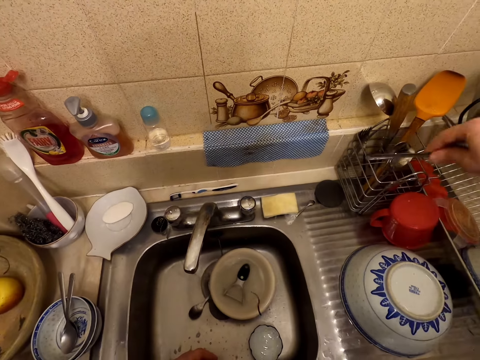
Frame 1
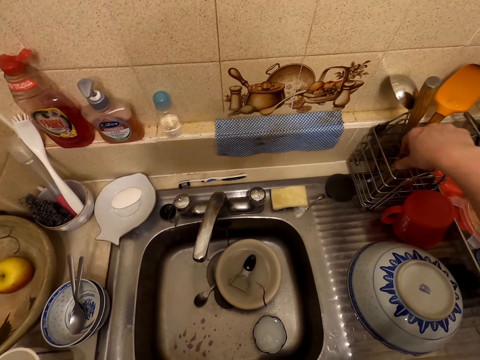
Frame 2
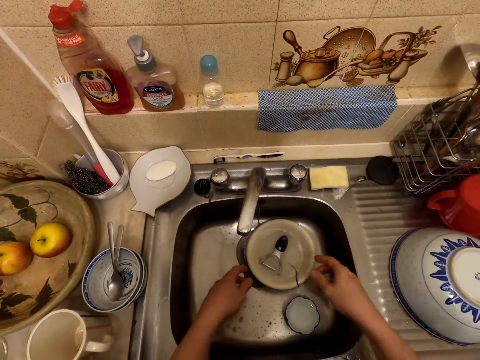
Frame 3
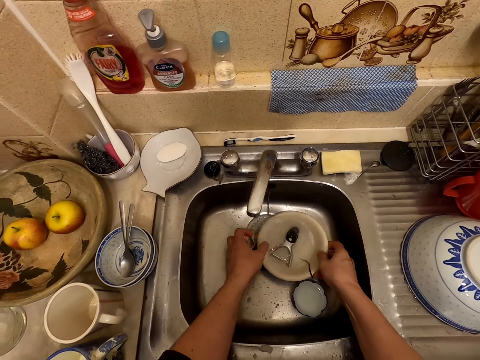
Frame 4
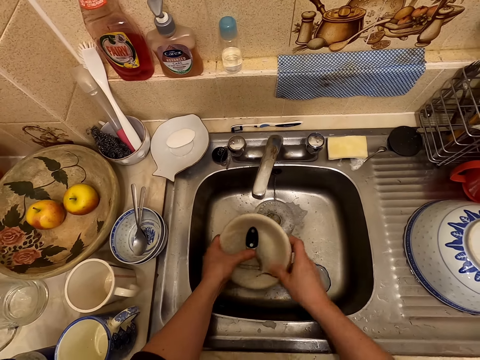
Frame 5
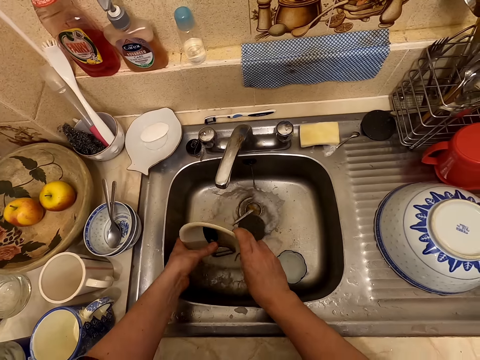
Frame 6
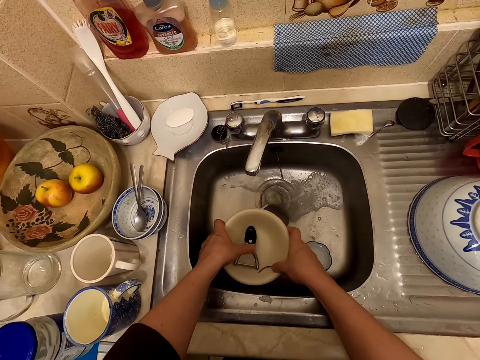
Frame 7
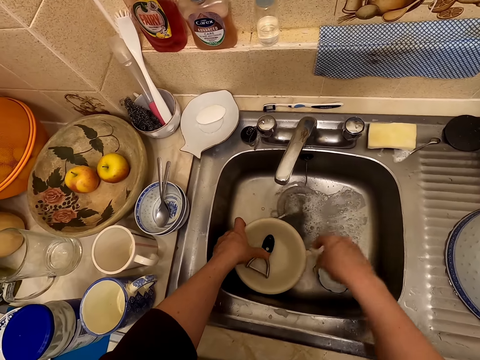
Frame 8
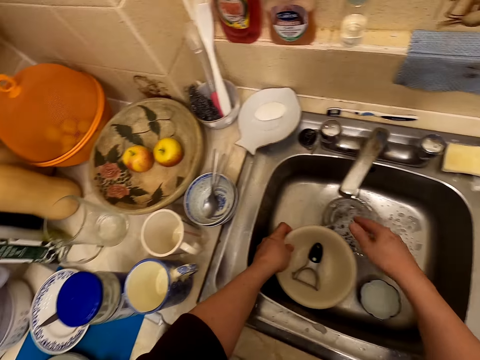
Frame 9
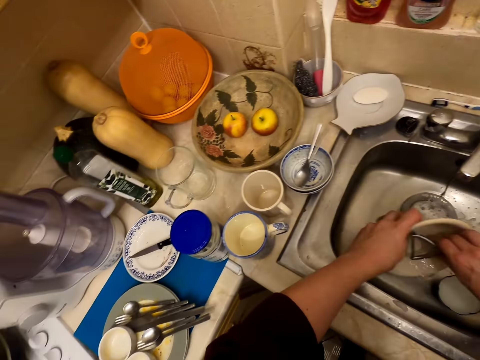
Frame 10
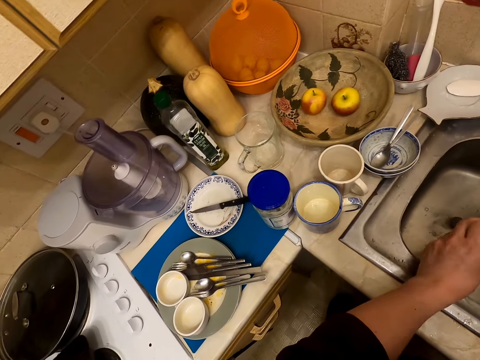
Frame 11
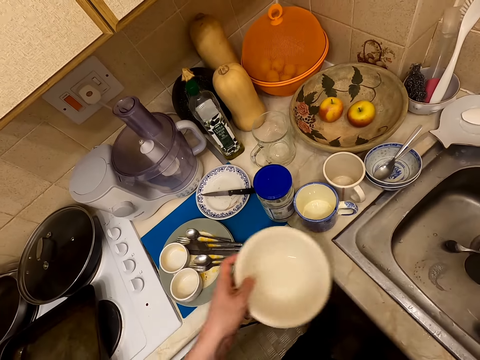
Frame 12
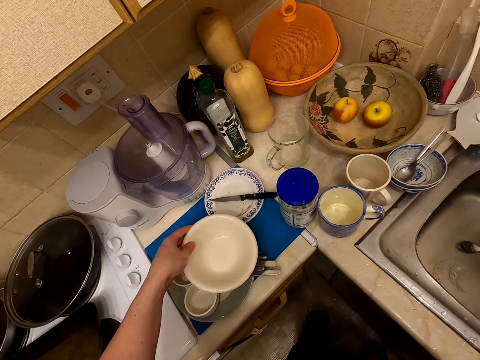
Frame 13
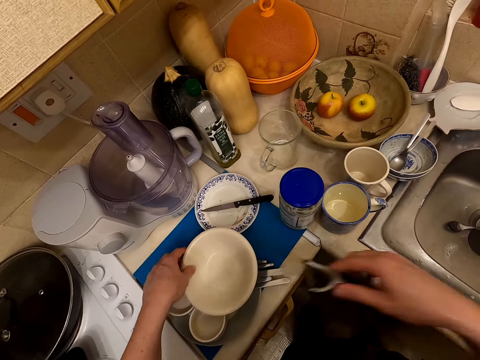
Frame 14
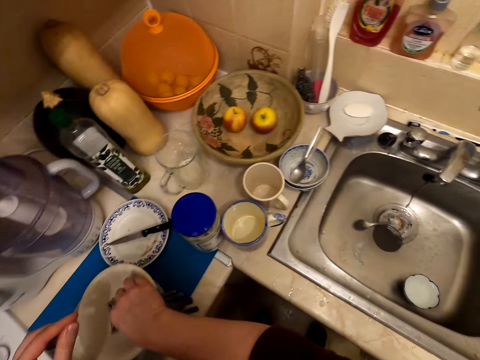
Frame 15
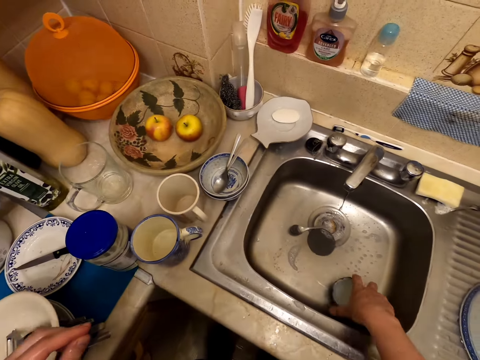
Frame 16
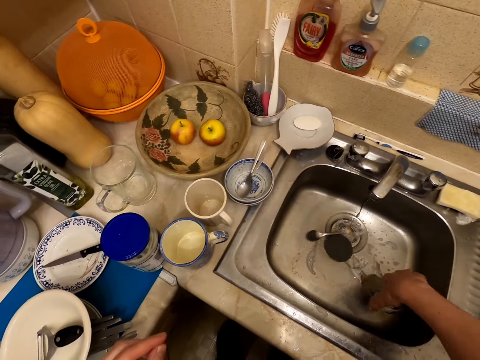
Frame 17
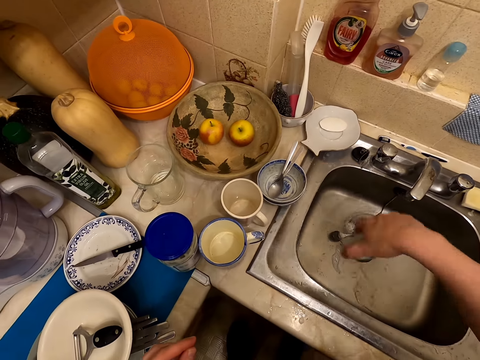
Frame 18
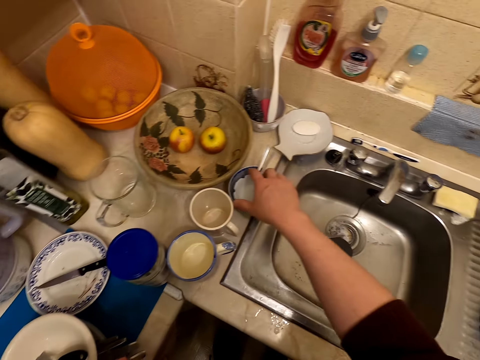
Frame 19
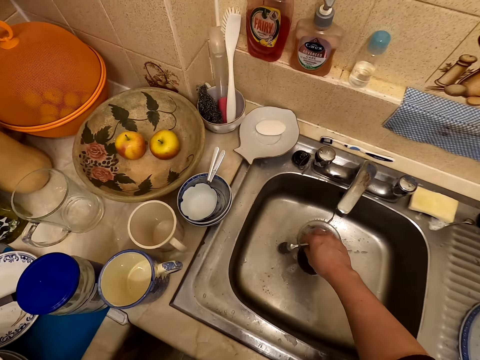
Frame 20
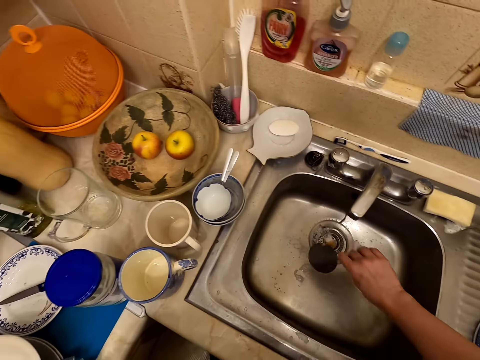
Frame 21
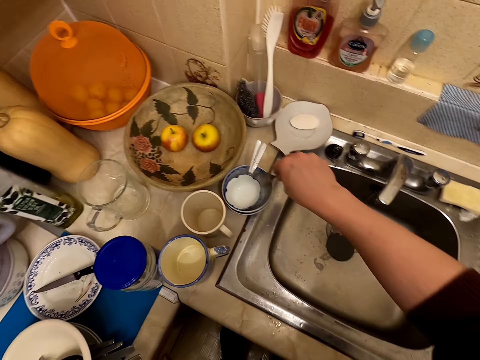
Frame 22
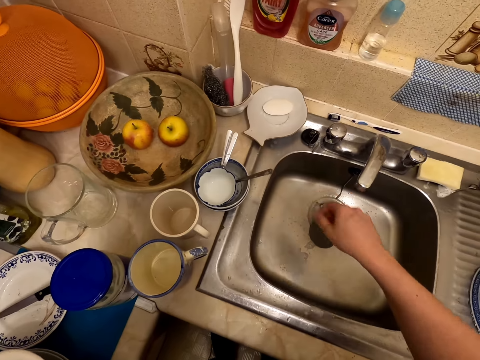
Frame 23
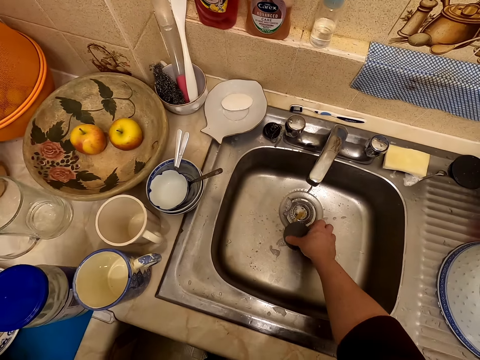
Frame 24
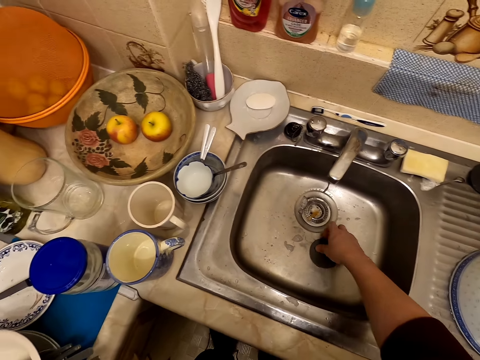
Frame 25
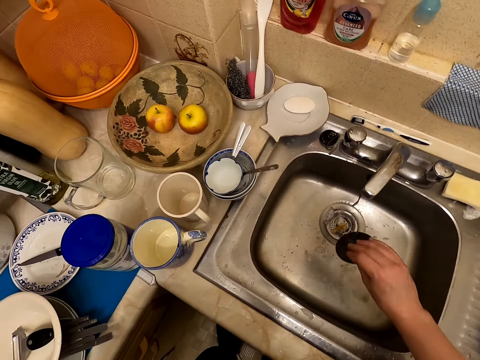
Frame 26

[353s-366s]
The camera wearer picks the spoon from a sink and puts the spoon in a utensil rack. They lift a plate and peeling knife from the sink, pour water from the plate, and place the plate and peeling knife in the sink. They turn the plate. They place the plate on the others. They place the peeling knife on the plate. They pick a soup bowl from the sink and pour water from the soup bowl. They put the soup bowl in another bowl. They pick a spoon from the sink and place the spoon in a bowl. They take a lid.

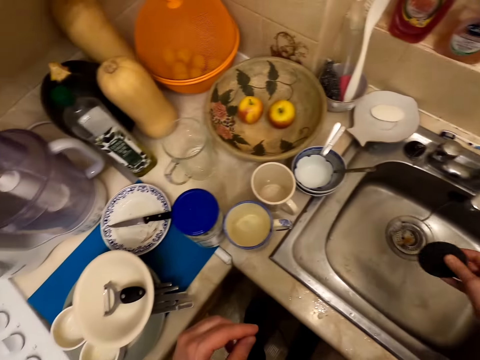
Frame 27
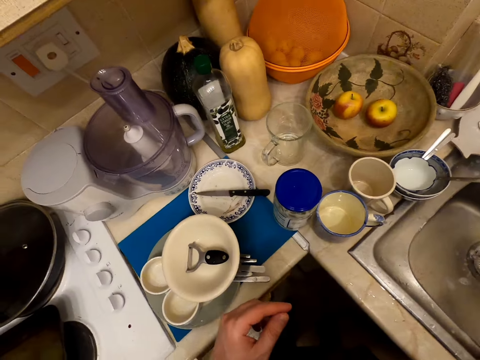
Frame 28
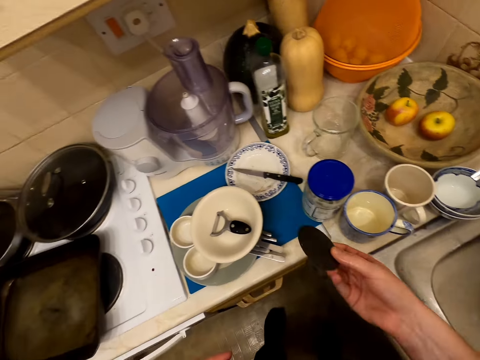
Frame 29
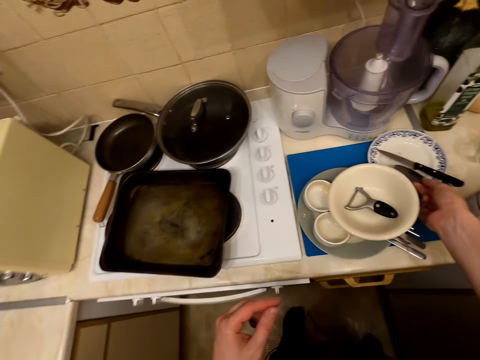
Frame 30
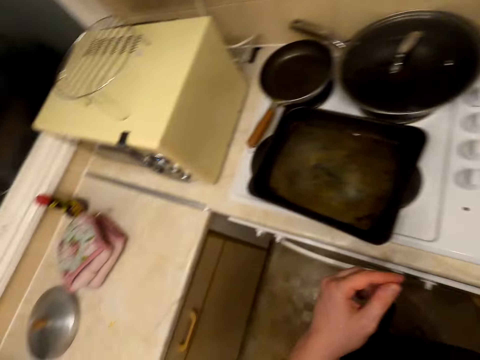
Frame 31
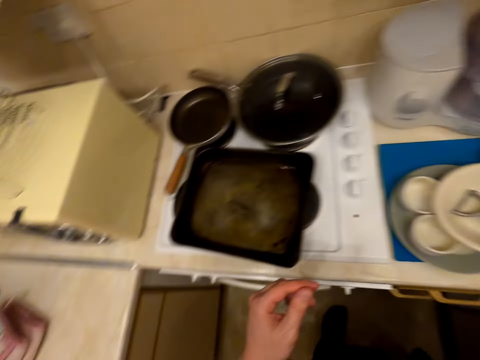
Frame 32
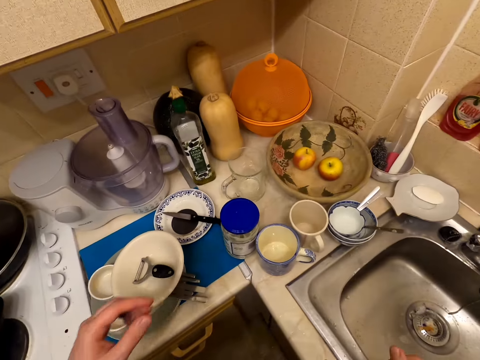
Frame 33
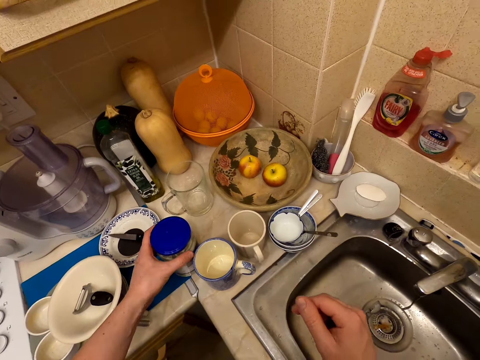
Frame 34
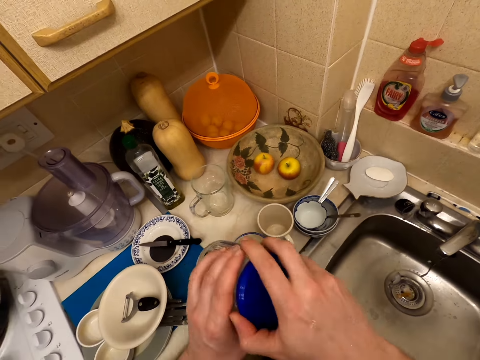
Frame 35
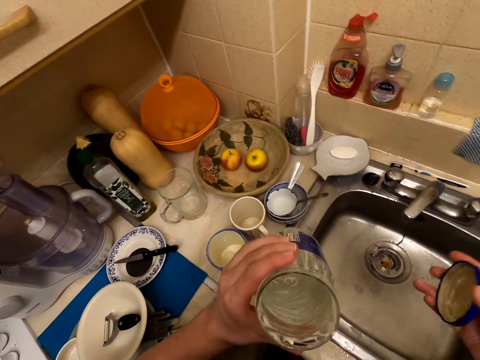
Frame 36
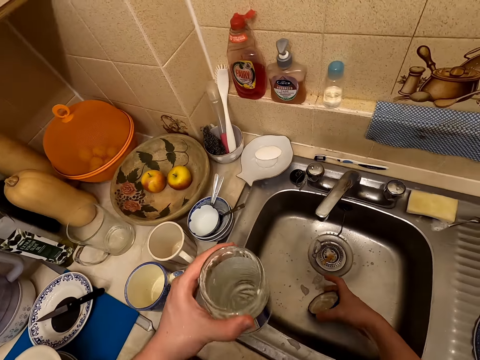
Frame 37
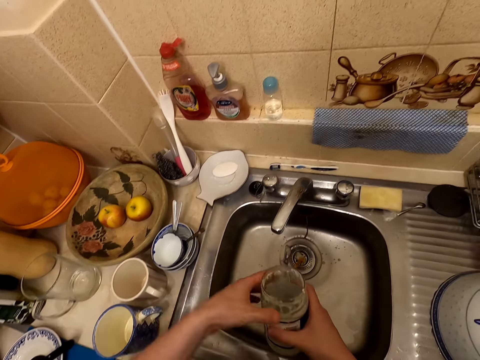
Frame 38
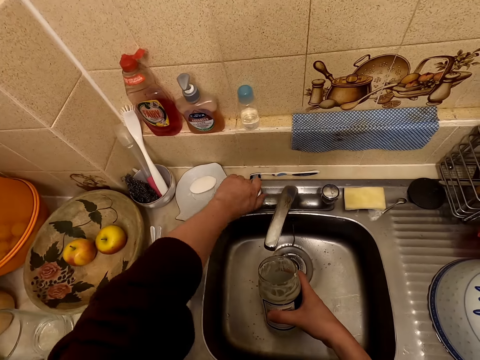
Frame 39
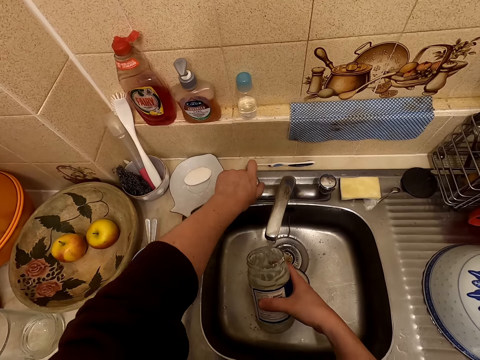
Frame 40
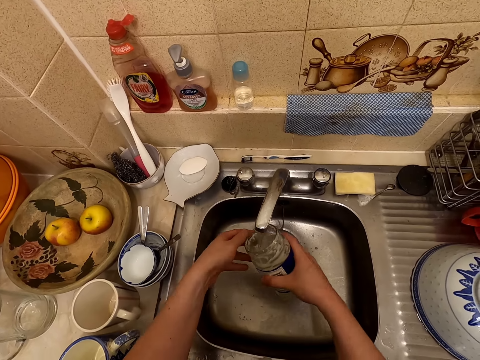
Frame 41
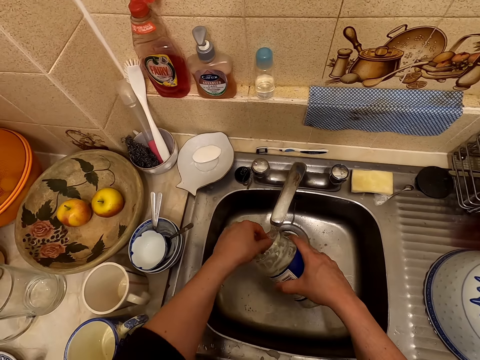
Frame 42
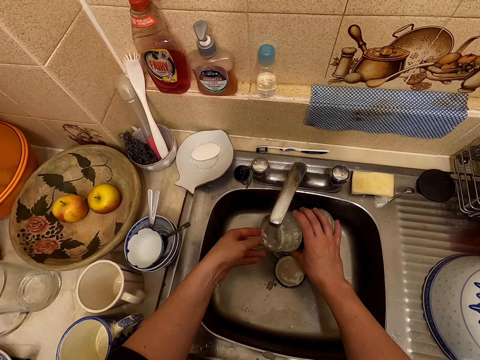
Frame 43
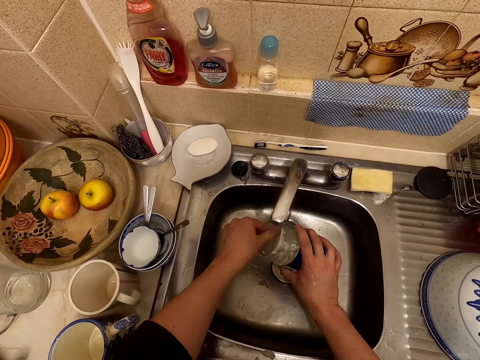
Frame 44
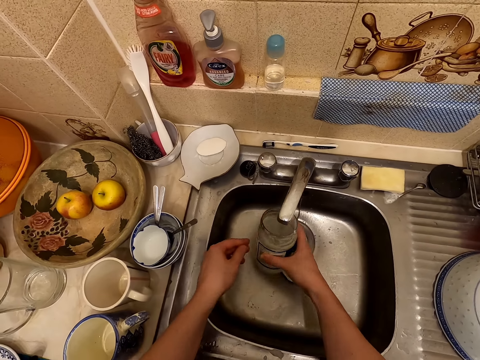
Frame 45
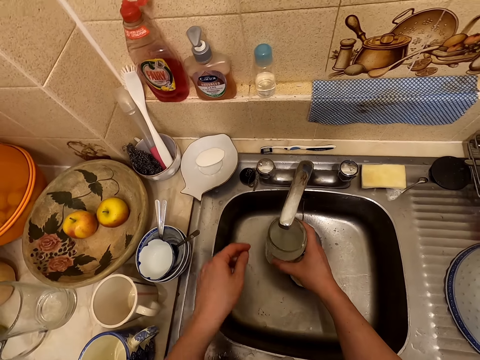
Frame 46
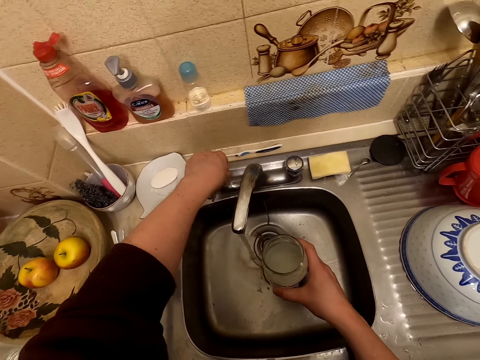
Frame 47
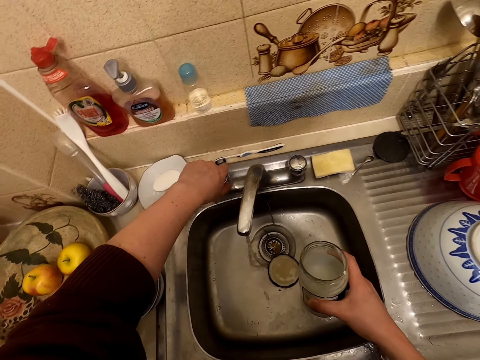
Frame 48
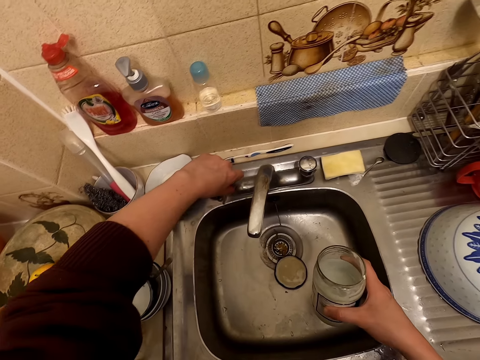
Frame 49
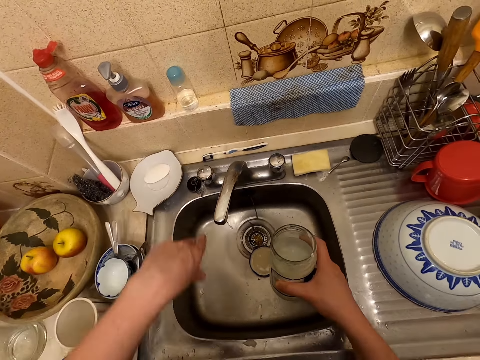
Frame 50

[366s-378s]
The camera wearer picks up something from the sink. He shakes something. He puts a lid in a plate. He looks around the kitchen. He picks up a container from the sink table. He opens the container lid. He puts the container lid in the sink. He holds the container with his right hand. He opens the tap. He fills water in the container. He rinses the container. He closes the tap.

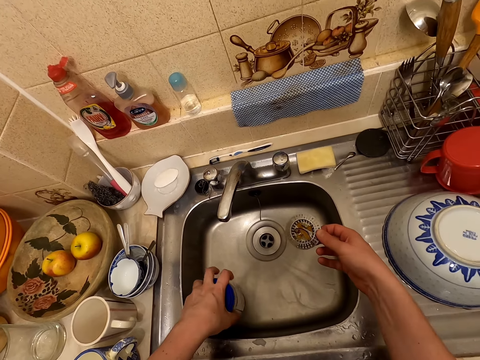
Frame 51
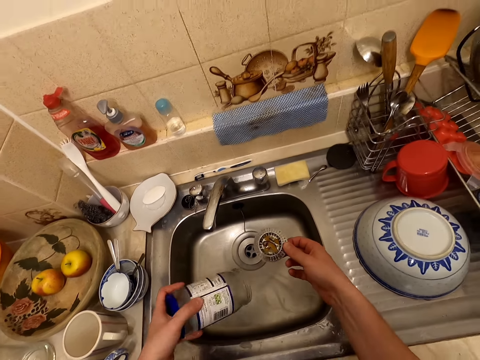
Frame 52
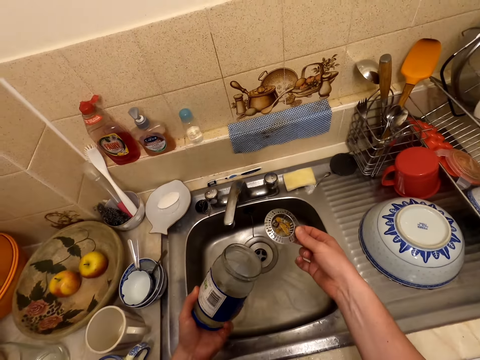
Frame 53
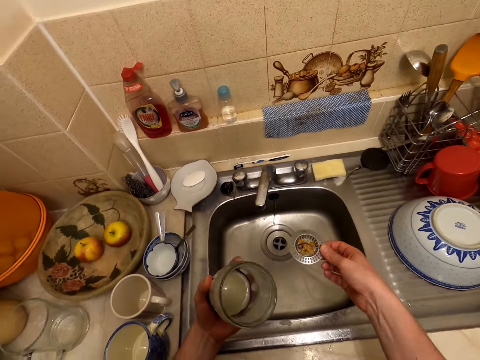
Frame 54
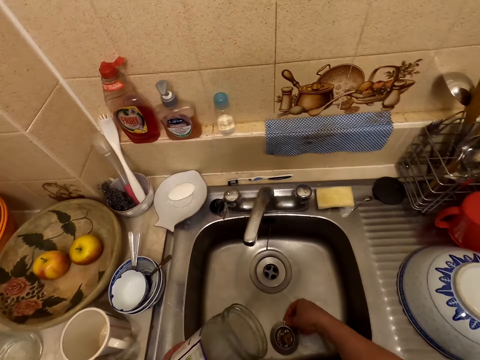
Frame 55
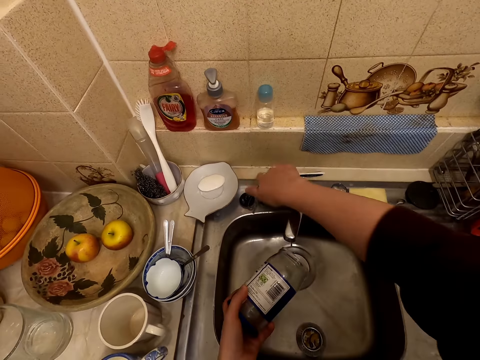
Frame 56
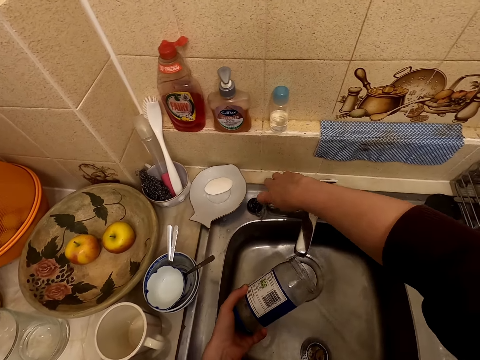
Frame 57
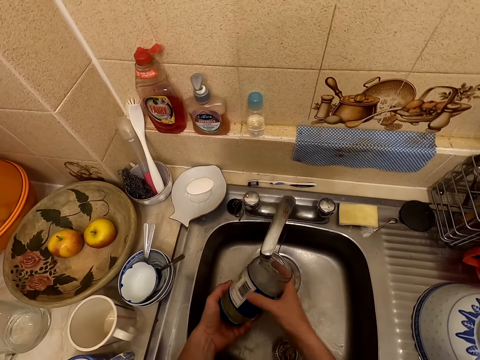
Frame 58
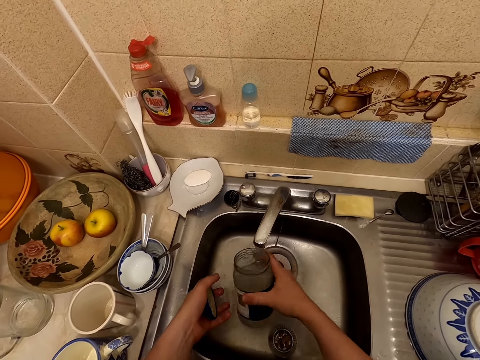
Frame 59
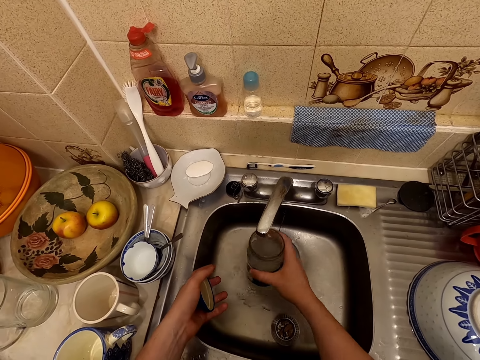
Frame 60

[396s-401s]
The camera wearer lifts the container lid. They pick up the container from the sink. They inspect the container. They place the kitchen craft stainless steel sink strainer in the sink. They open a tap. They shake the container and rinse the container.
